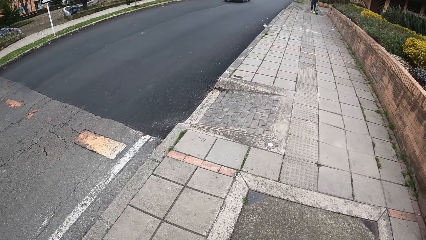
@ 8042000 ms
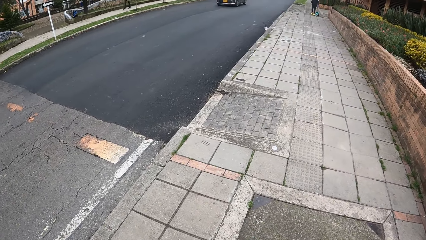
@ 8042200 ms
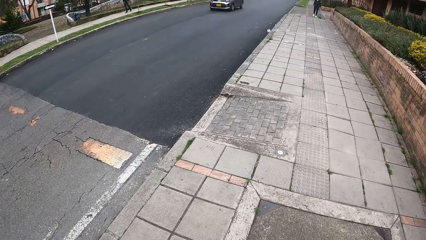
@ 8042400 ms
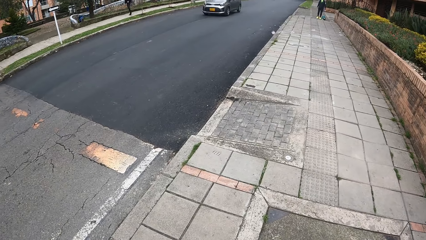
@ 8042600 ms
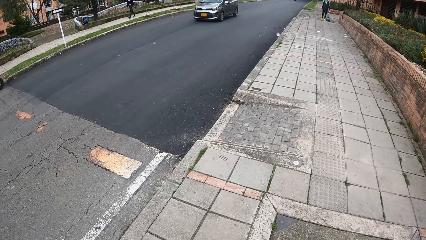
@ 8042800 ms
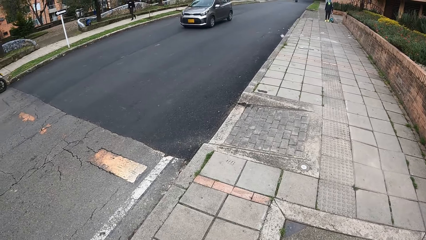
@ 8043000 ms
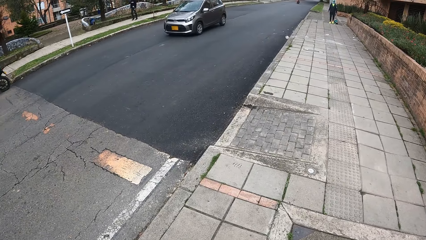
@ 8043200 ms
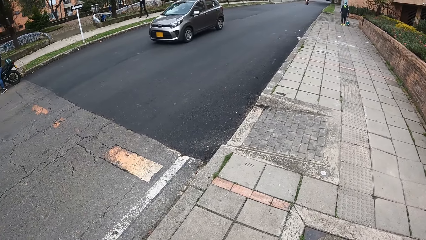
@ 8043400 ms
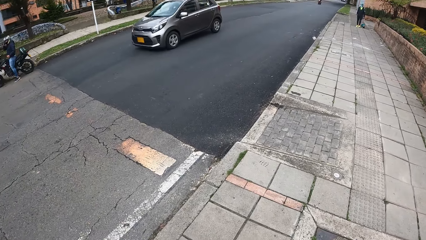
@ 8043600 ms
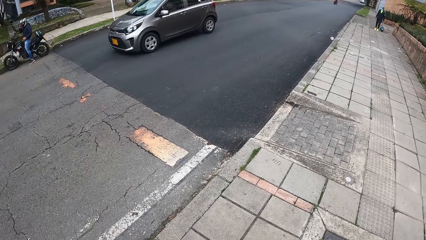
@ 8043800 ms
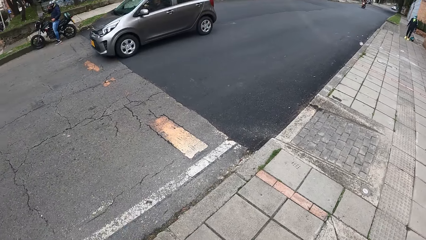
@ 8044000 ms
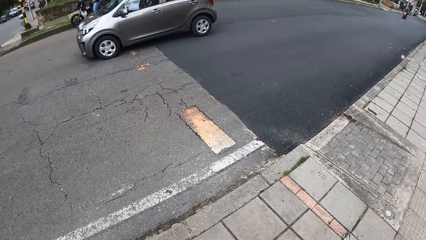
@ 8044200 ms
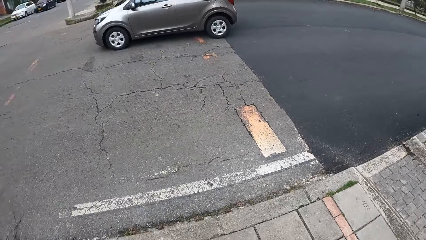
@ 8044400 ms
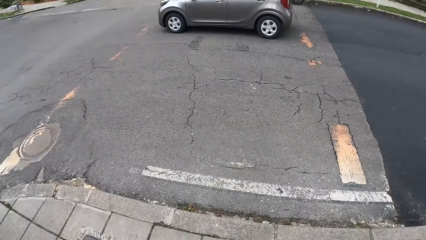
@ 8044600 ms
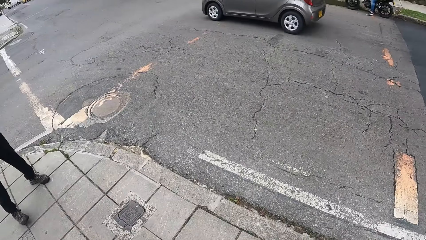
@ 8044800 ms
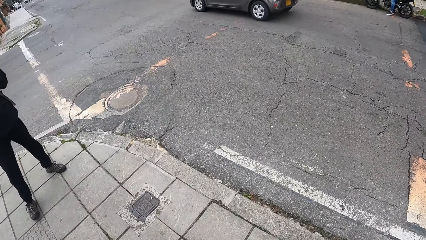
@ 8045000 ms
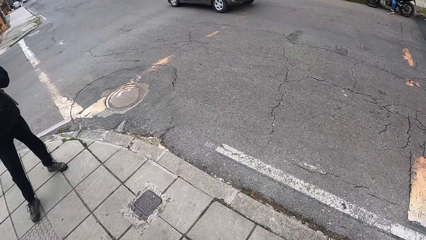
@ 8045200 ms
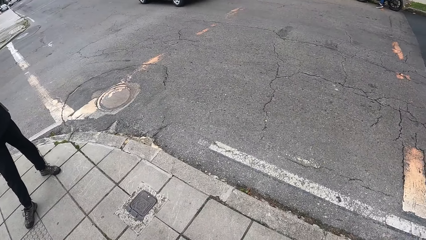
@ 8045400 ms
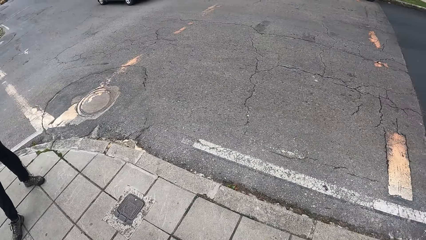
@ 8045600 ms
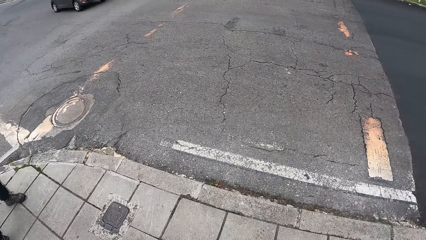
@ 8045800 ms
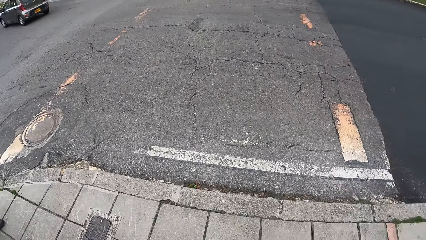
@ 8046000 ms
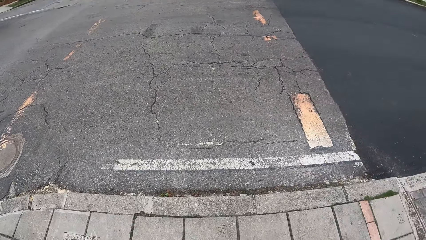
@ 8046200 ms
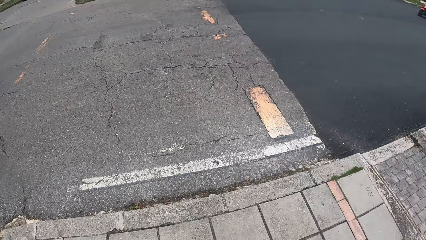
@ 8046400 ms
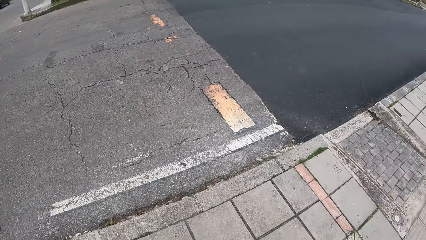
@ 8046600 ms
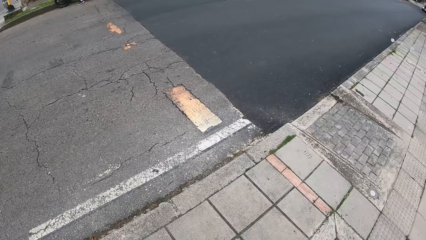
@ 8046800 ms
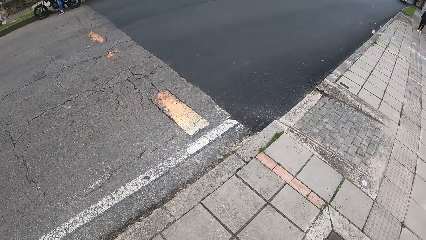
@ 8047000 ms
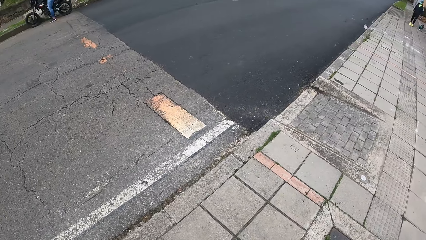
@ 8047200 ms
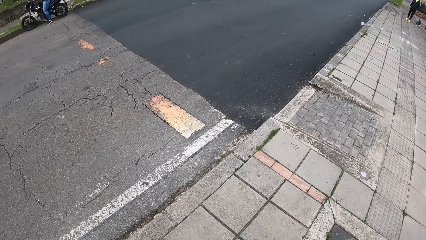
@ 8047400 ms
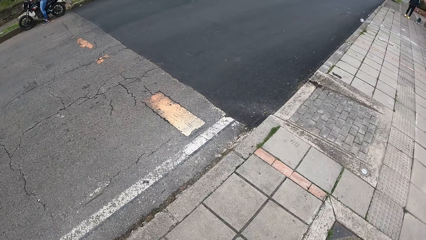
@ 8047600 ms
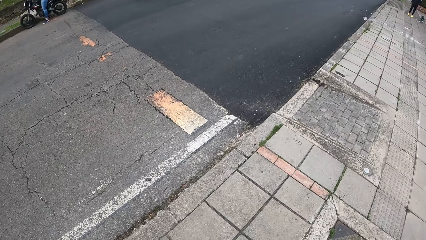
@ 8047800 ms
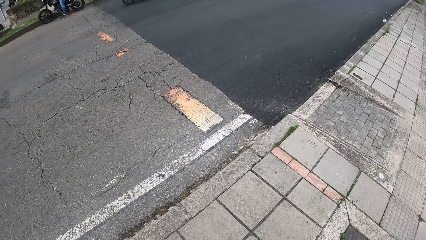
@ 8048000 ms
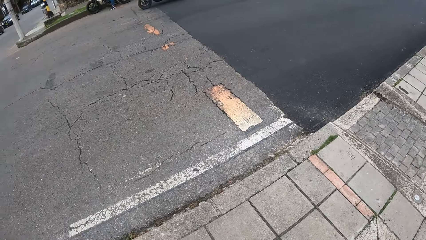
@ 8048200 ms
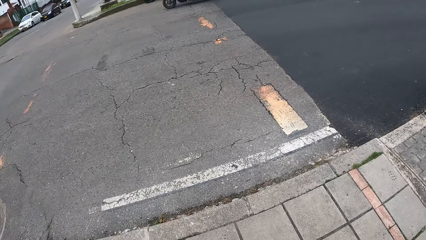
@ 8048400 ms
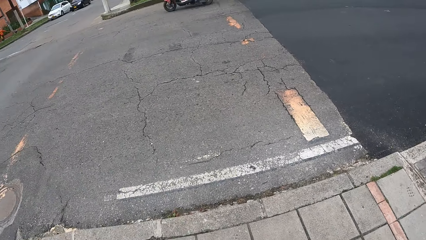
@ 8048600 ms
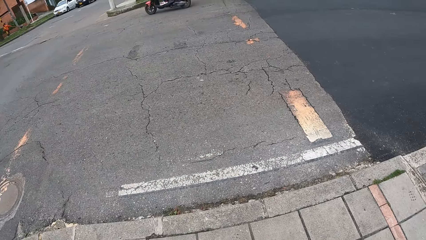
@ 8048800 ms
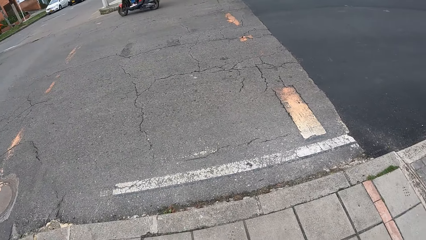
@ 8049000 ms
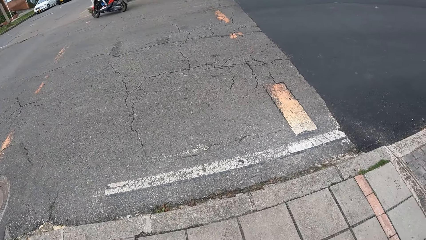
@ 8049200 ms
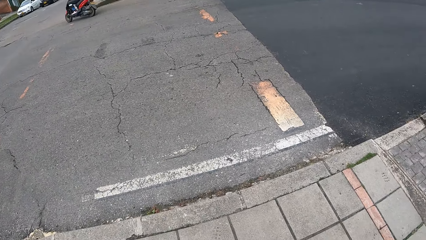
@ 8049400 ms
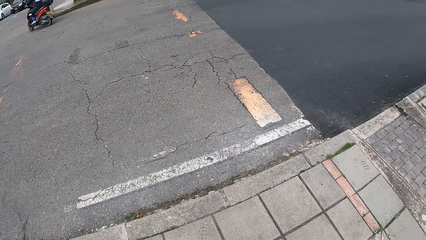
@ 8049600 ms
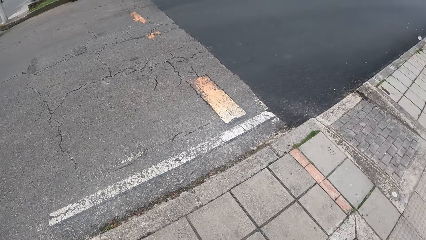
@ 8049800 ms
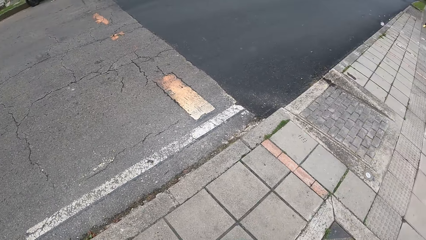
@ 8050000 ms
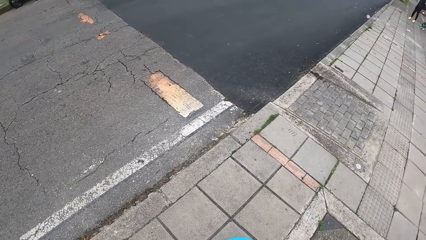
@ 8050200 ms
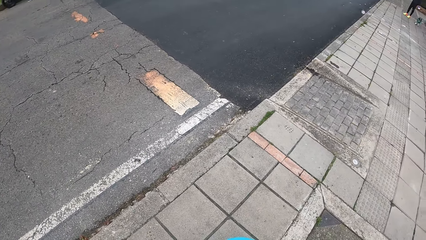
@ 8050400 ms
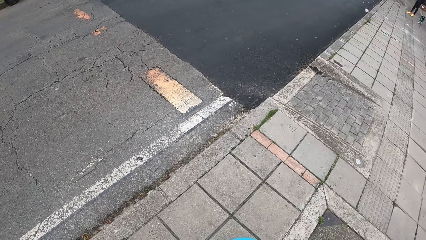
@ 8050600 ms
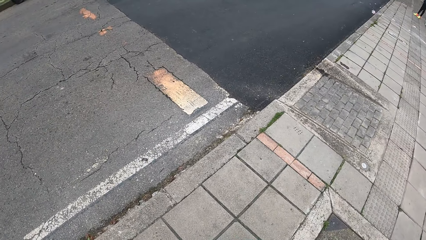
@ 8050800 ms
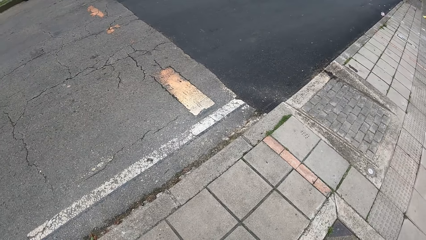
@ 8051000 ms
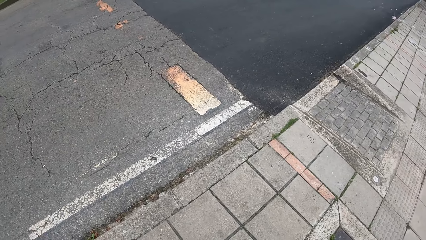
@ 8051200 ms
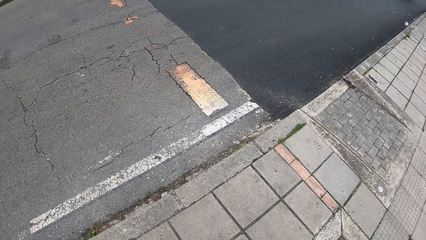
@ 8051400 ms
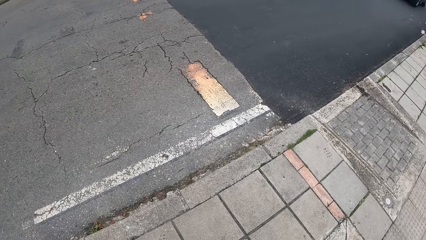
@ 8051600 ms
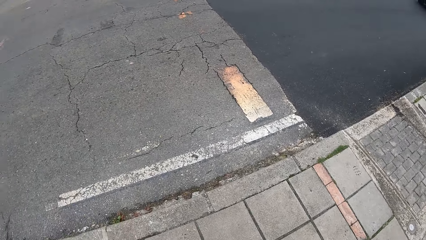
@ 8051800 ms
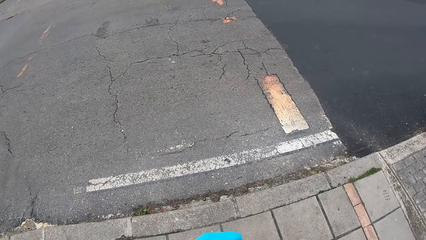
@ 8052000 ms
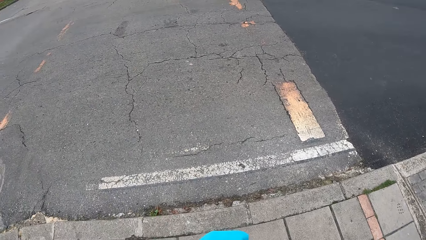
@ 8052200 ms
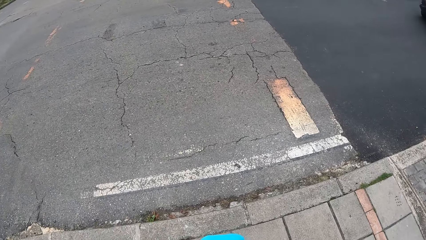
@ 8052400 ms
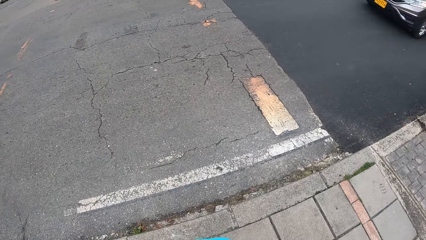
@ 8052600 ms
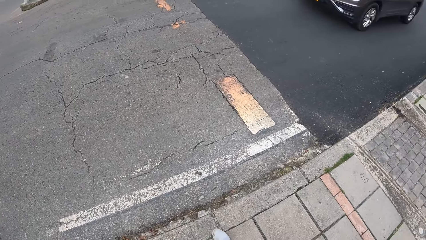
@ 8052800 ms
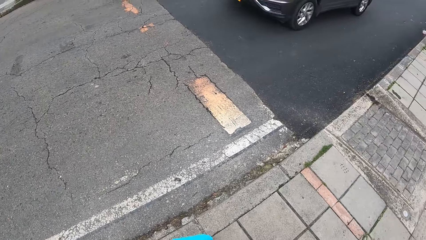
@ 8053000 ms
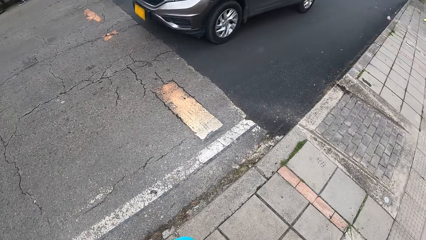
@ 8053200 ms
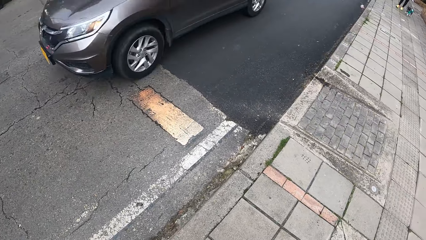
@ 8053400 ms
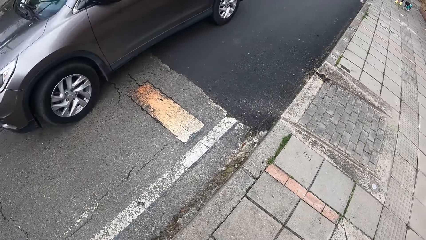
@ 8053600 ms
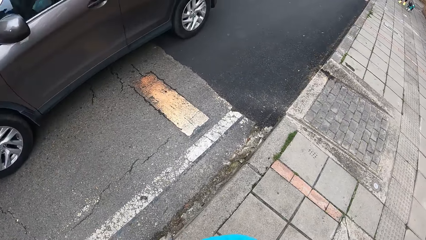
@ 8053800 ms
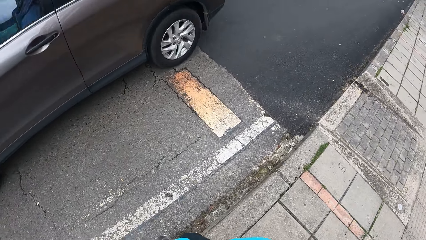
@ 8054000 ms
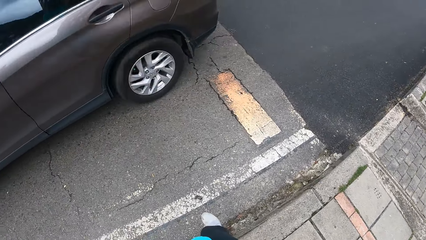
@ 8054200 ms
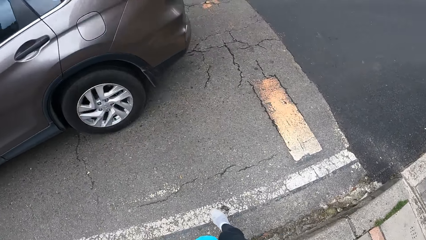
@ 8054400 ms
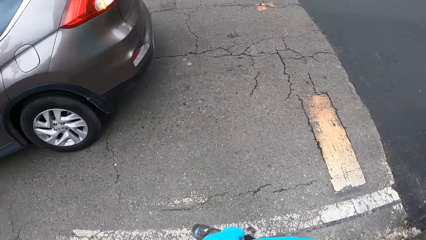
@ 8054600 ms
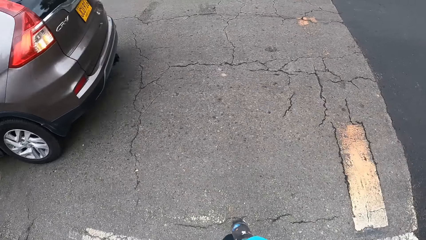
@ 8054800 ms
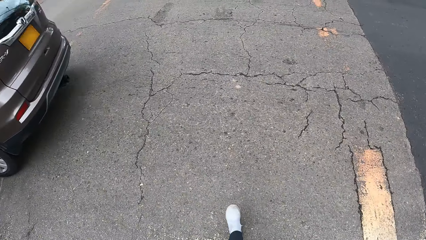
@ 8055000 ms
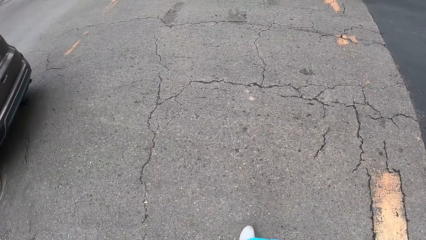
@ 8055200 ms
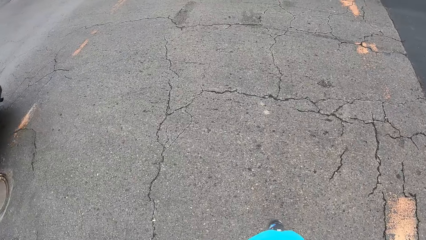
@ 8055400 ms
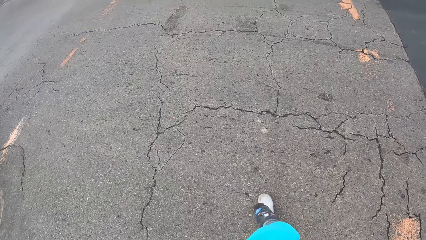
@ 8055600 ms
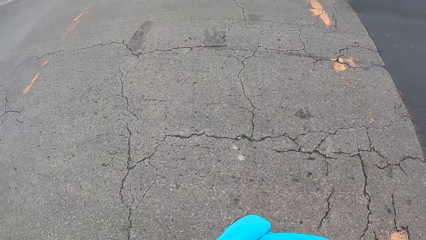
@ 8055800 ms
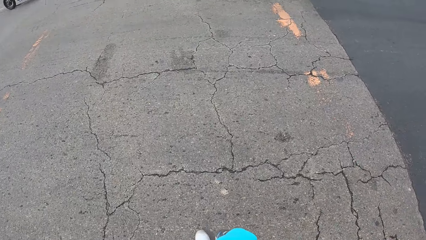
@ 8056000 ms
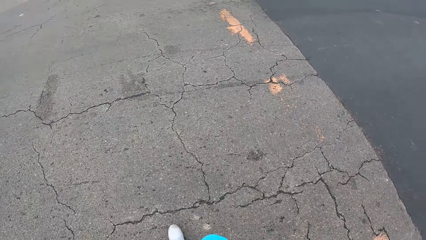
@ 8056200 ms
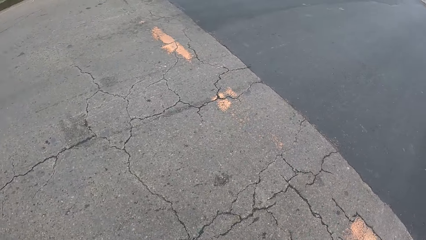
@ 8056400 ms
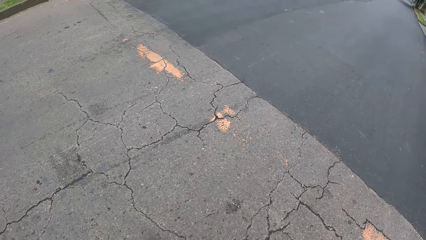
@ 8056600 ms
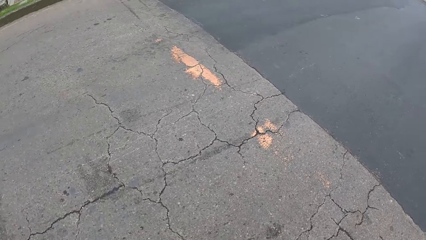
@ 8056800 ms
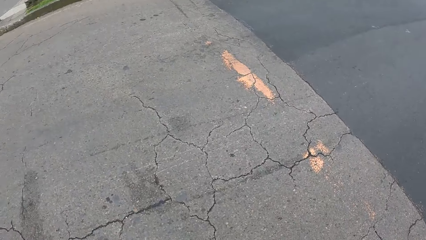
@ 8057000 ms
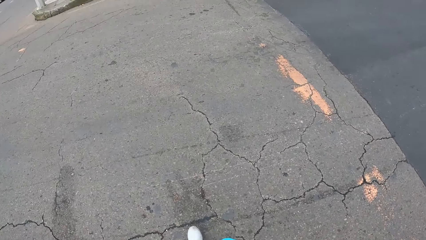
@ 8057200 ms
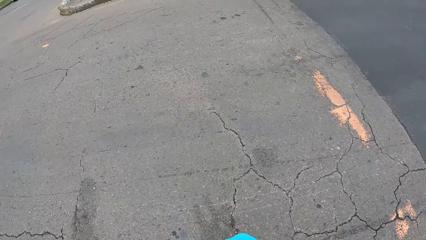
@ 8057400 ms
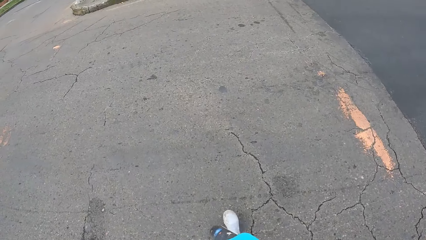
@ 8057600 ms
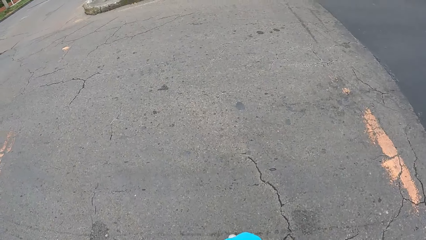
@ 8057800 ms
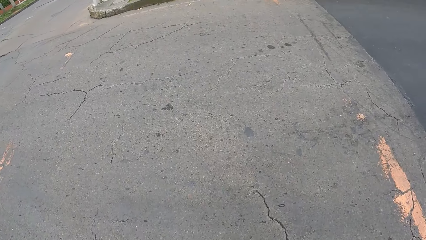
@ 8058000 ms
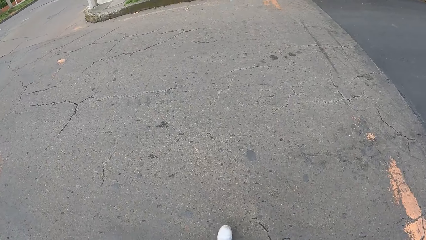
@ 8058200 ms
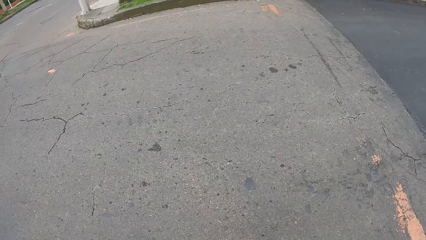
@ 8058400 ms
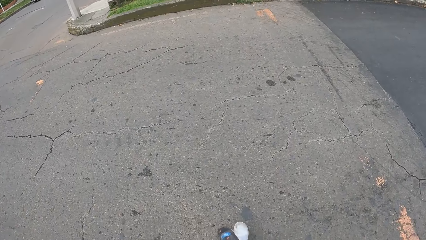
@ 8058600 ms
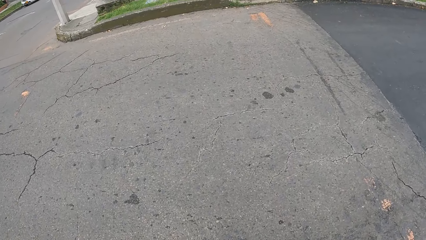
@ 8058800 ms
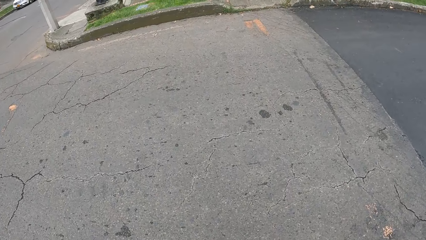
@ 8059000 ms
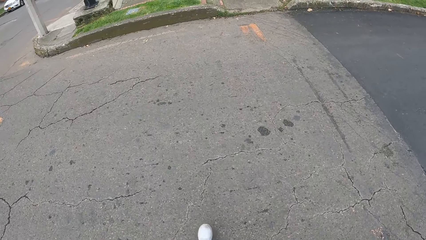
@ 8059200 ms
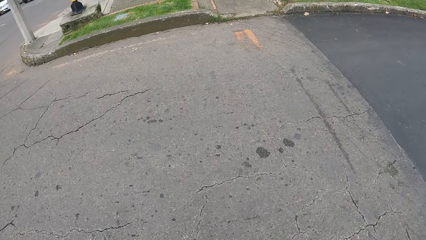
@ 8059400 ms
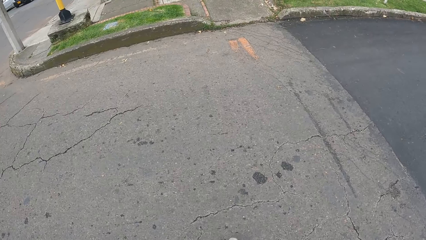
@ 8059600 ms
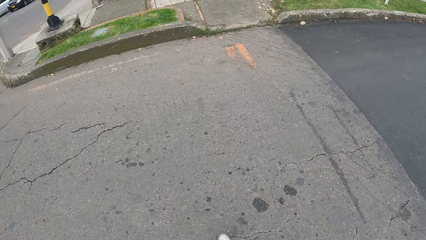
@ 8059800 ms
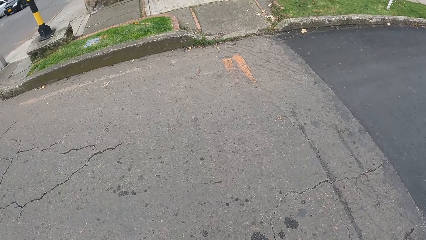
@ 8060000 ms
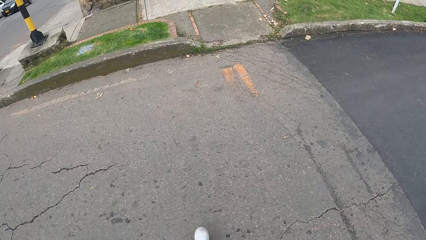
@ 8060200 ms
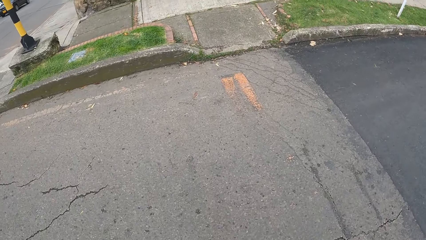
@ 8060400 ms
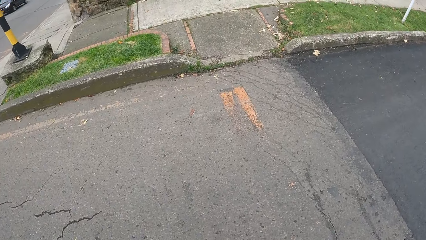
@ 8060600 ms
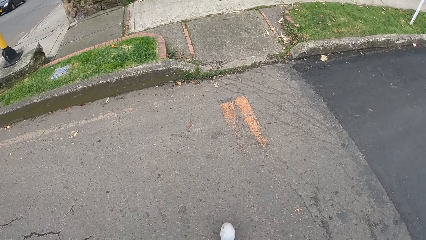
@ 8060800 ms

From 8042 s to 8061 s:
The camera wearer looks around. A car drives past the camera wearer, the man and the woman. The camera wearer crosses the road.
